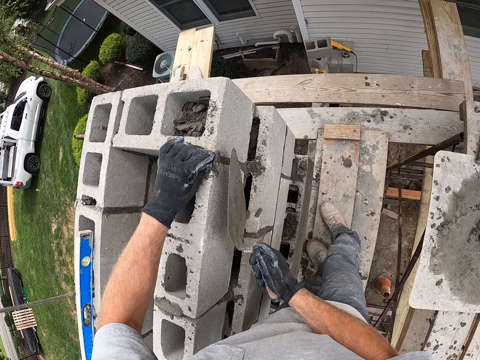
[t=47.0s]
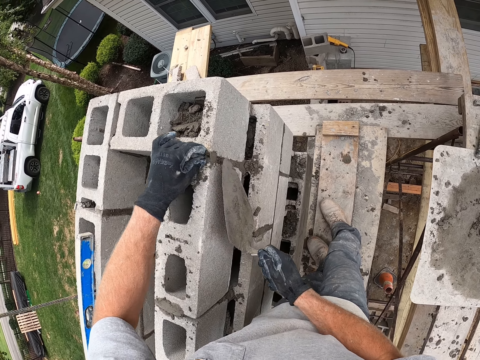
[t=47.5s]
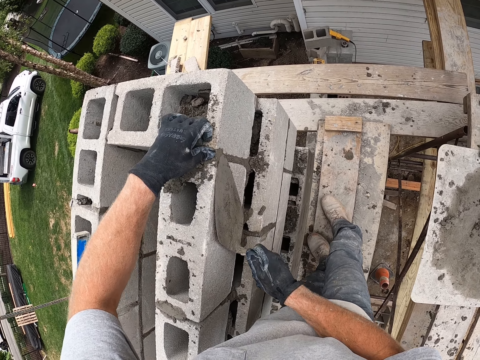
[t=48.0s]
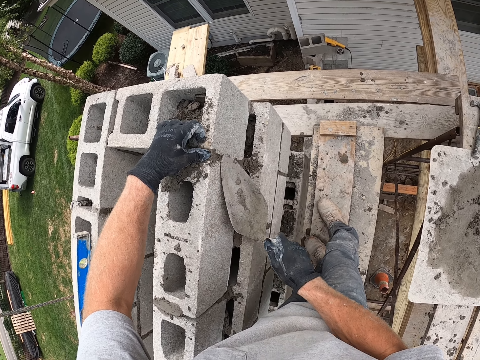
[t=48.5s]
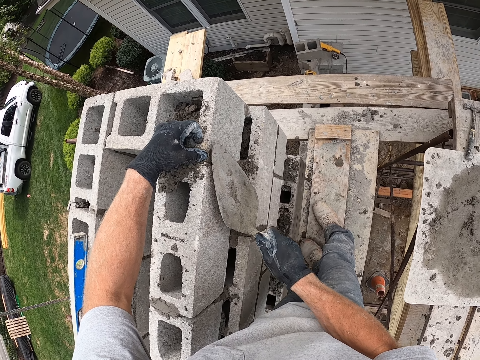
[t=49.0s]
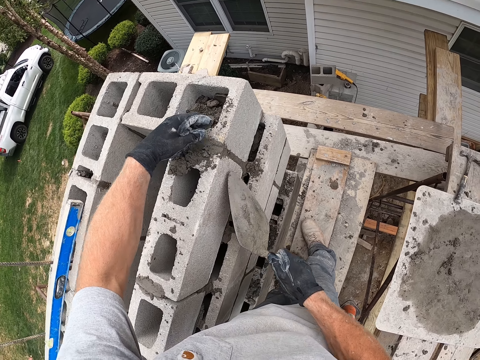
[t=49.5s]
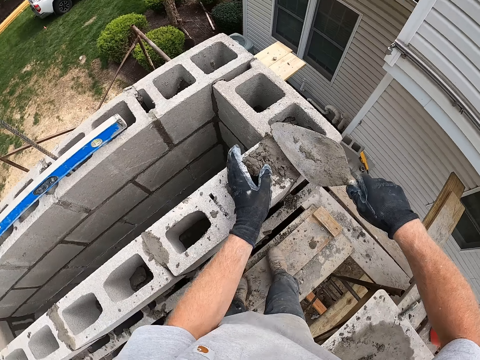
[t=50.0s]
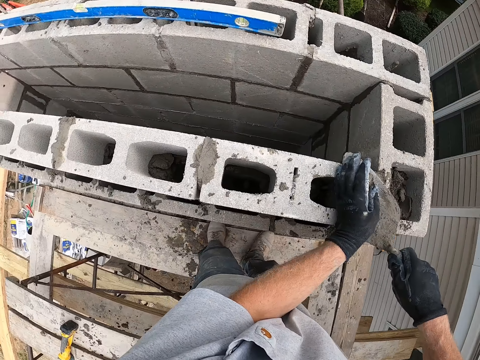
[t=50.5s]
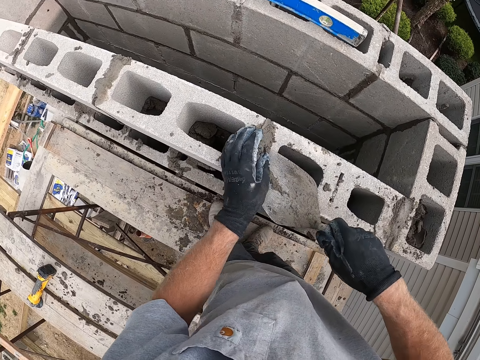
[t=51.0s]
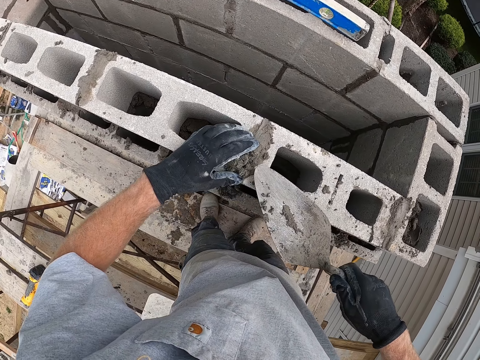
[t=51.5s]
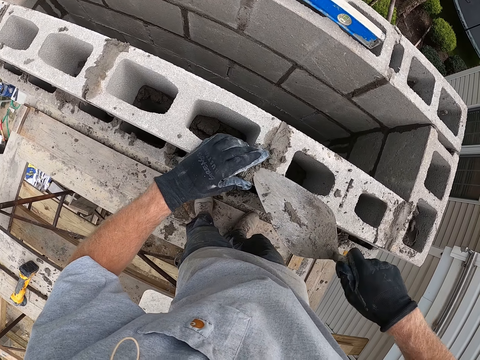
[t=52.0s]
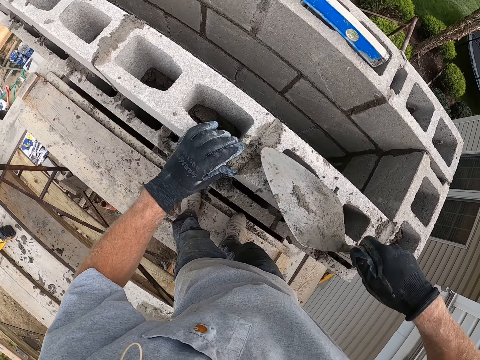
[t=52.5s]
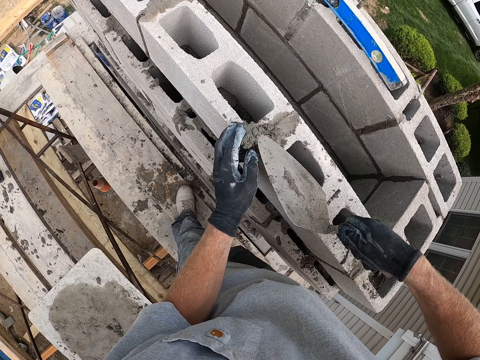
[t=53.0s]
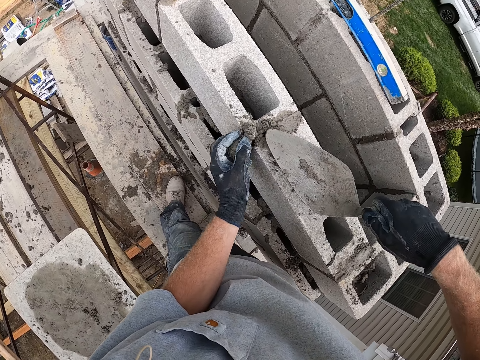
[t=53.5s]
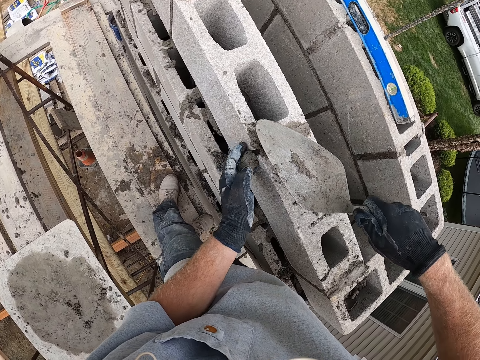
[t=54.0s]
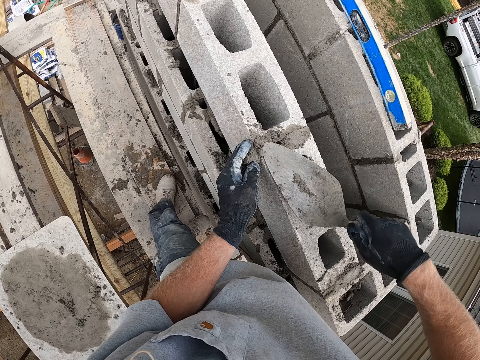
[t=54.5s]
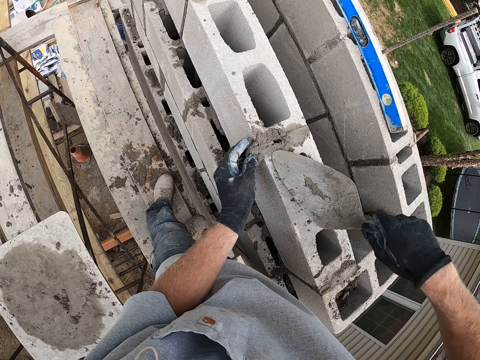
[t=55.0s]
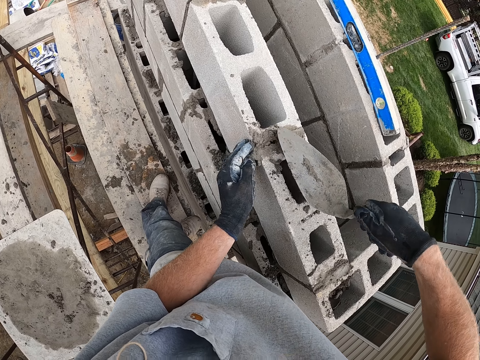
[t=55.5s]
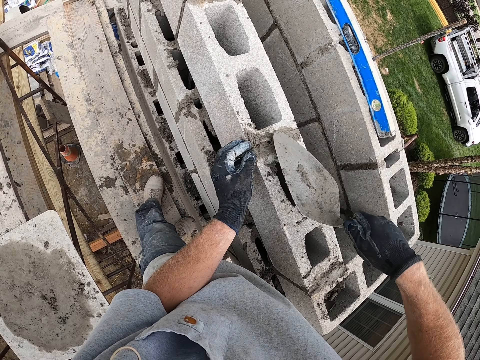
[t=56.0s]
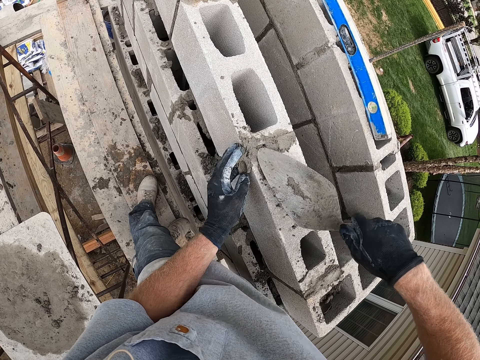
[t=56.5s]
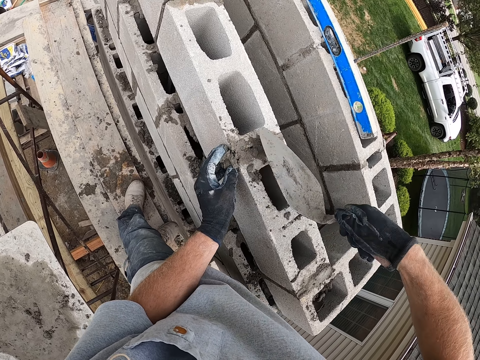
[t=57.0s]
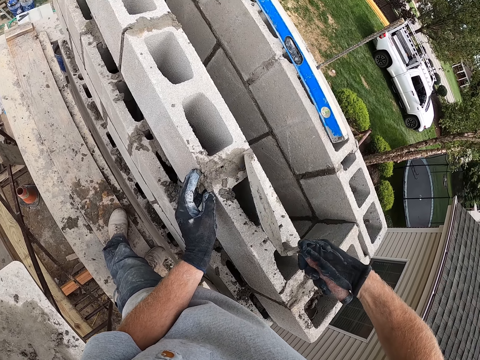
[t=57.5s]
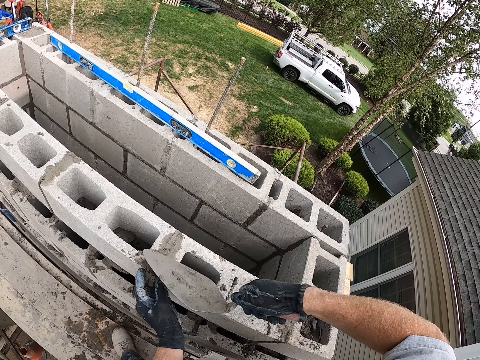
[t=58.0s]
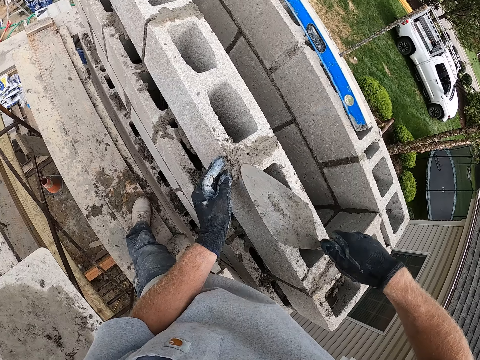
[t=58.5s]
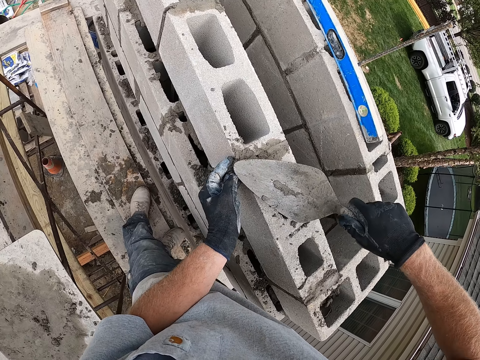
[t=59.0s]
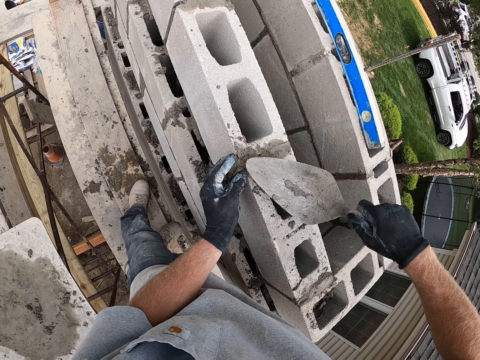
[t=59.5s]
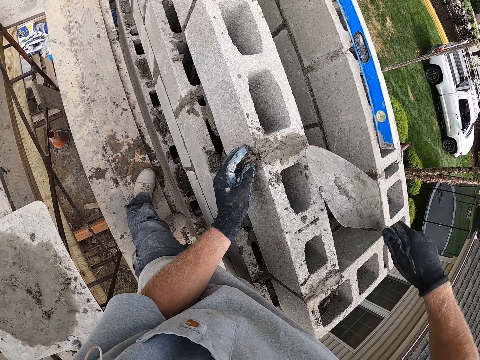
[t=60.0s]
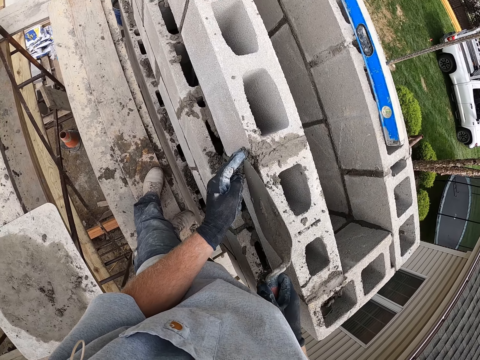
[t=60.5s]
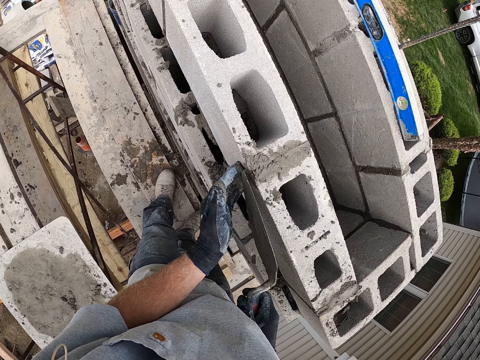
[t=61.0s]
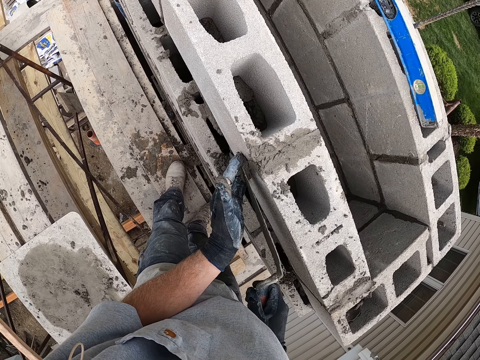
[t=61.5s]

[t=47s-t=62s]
The camera wearer scoops the concrete. They fill another joint with mortar. They level the concrete.

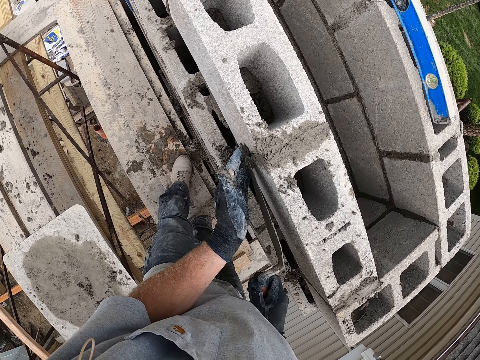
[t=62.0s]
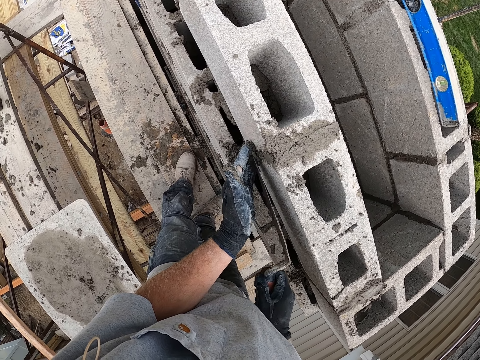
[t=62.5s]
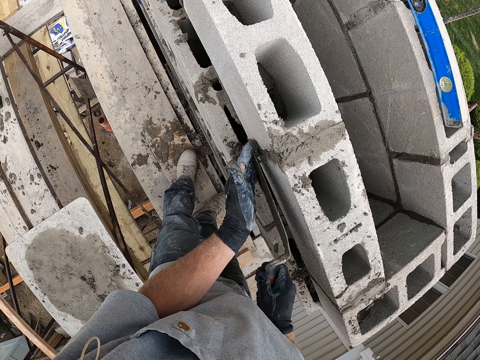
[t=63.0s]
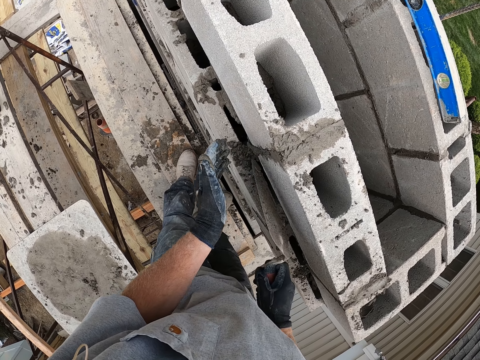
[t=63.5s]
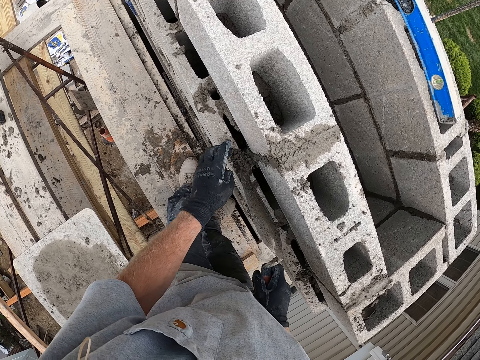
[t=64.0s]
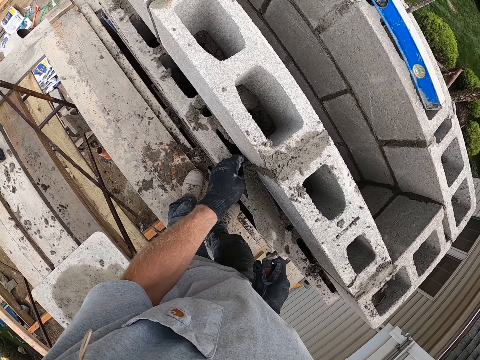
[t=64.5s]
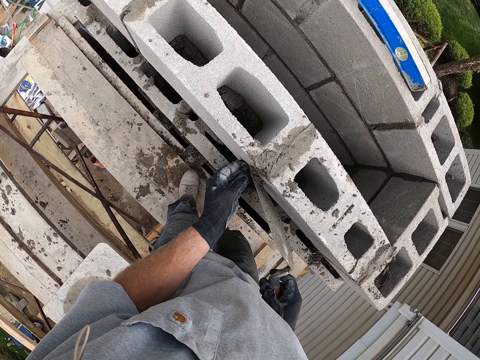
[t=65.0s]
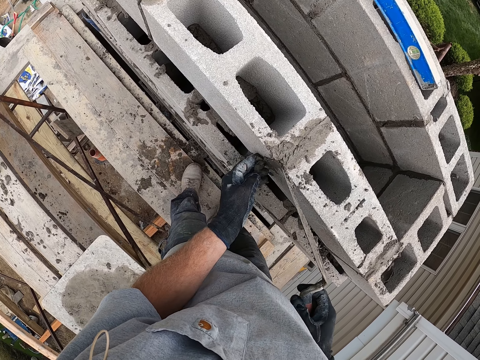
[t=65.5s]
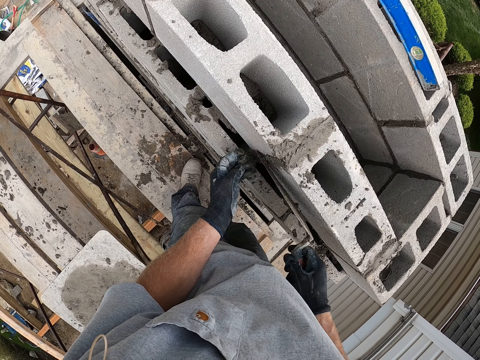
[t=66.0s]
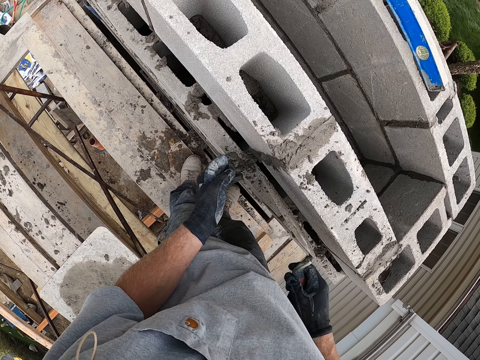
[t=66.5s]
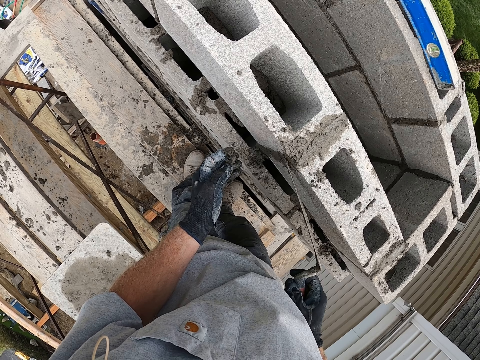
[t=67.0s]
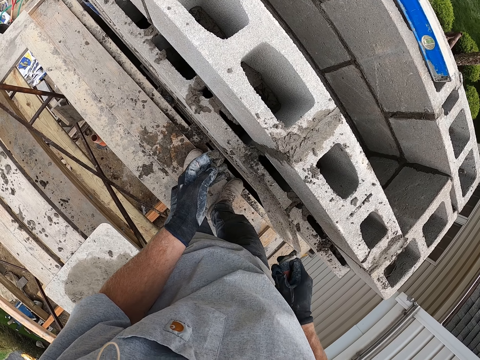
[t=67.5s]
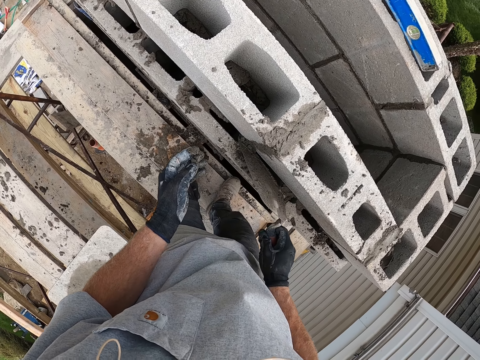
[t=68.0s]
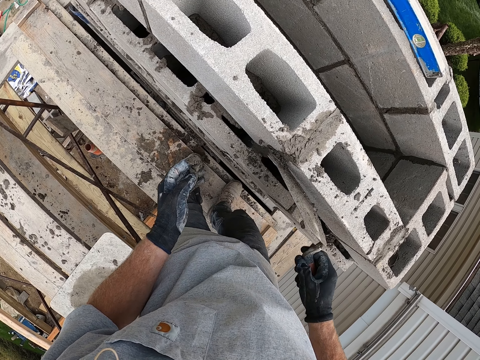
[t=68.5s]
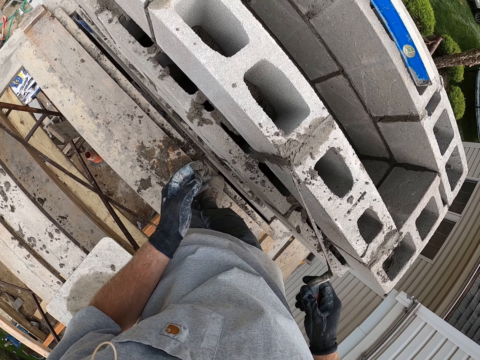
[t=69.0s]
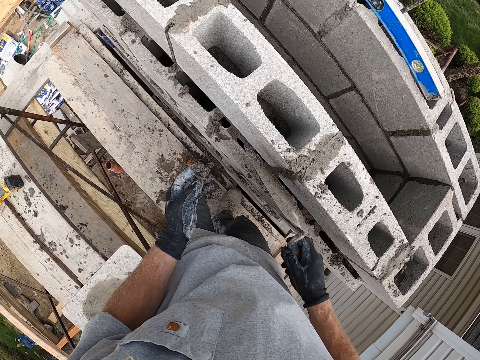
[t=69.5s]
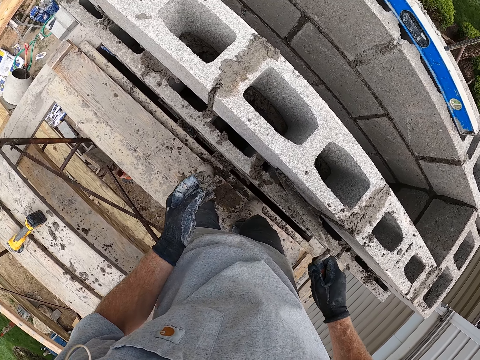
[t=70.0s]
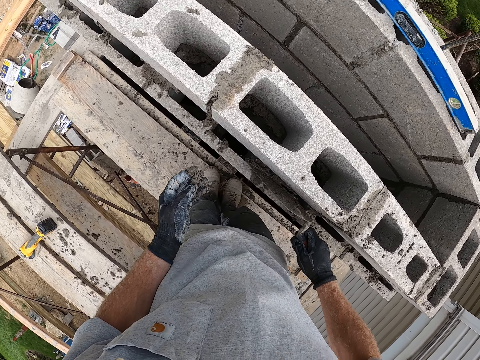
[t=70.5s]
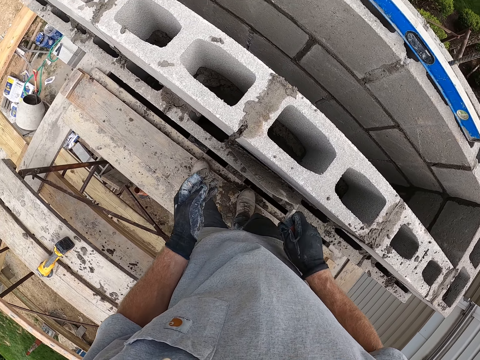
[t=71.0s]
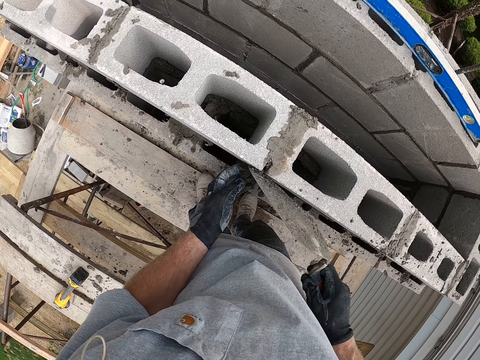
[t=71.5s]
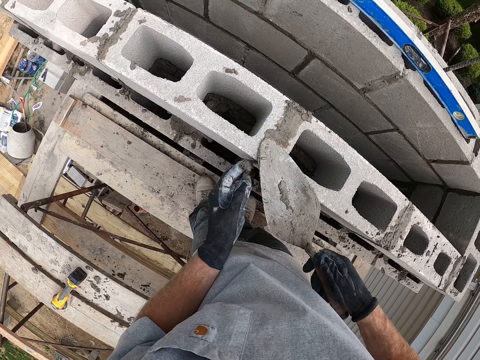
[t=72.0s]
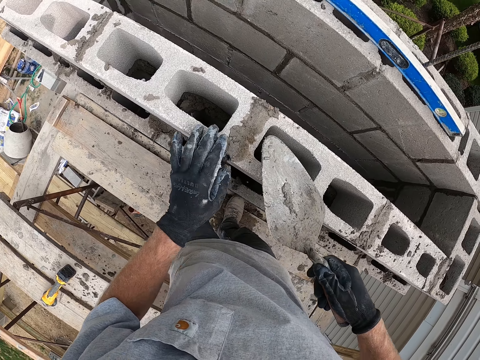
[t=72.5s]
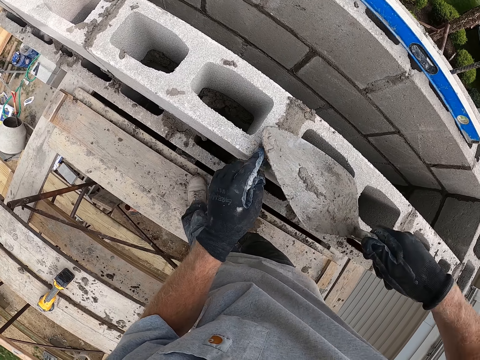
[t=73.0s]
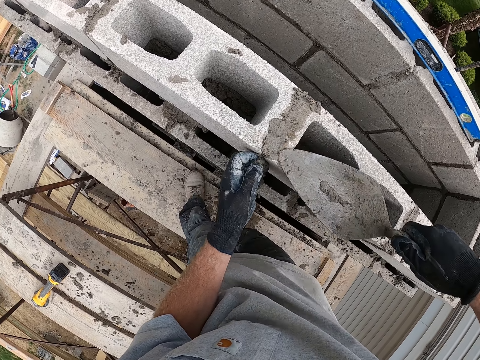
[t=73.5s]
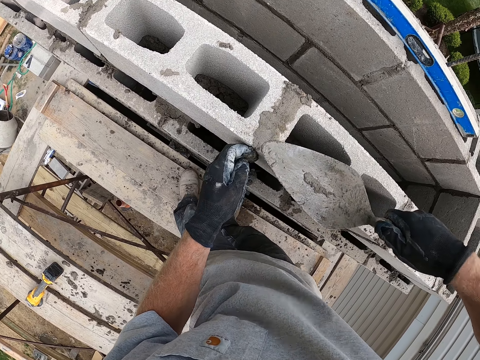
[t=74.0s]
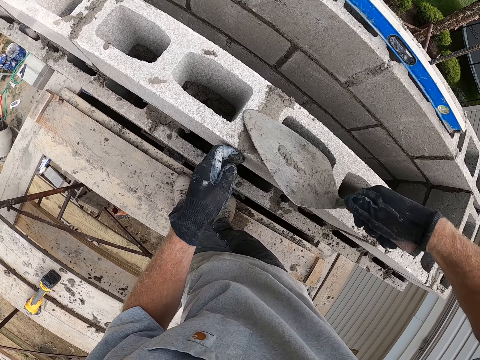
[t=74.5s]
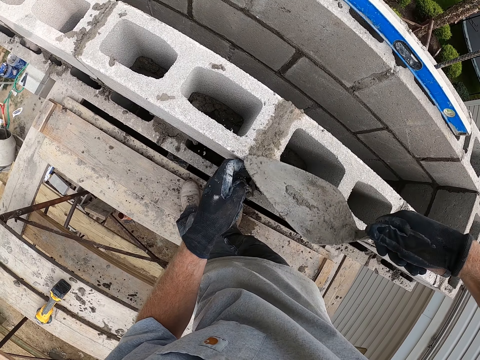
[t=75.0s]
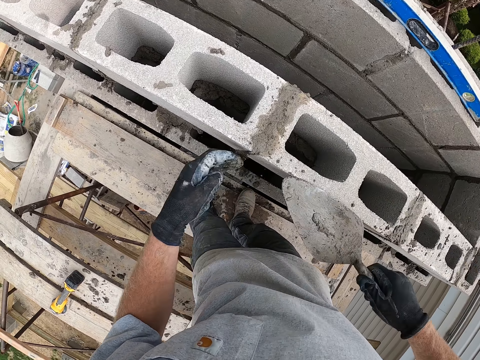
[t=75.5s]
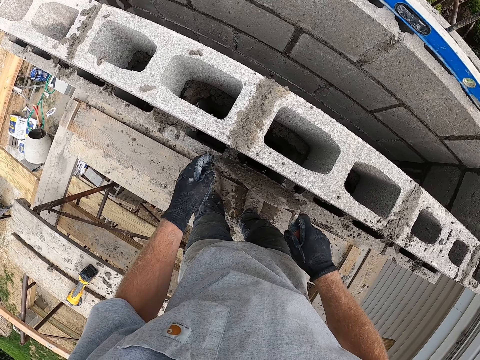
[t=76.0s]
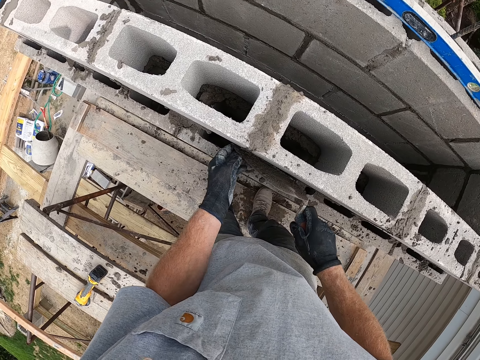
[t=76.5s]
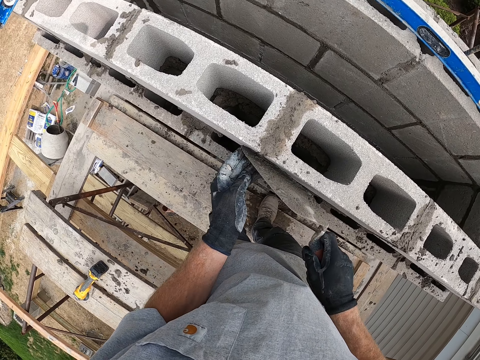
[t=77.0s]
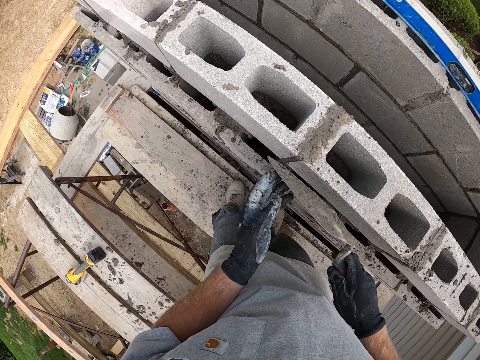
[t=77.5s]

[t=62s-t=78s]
The camera wearer fills a third joint with mortar.
